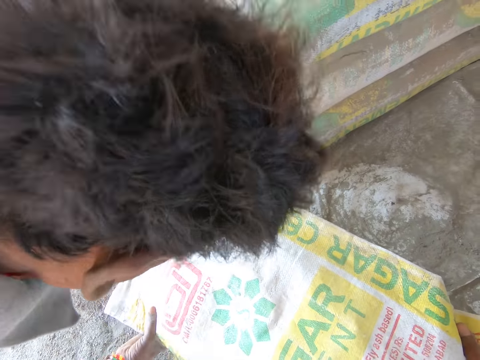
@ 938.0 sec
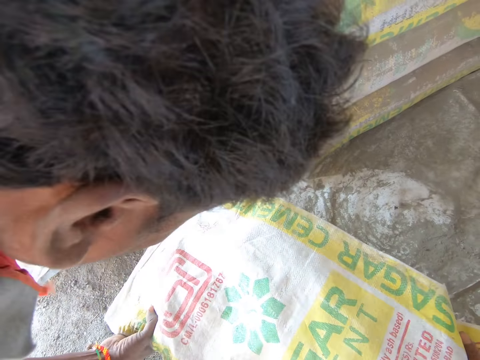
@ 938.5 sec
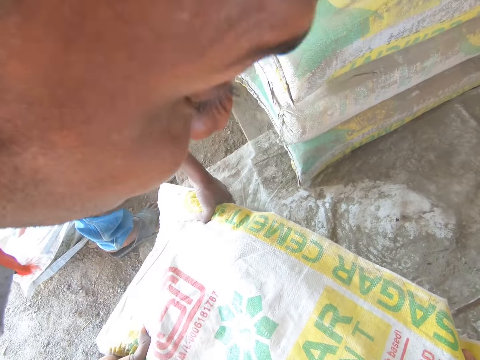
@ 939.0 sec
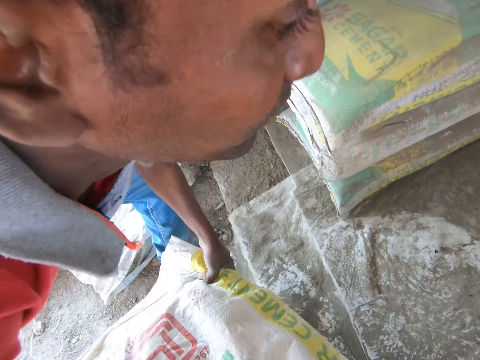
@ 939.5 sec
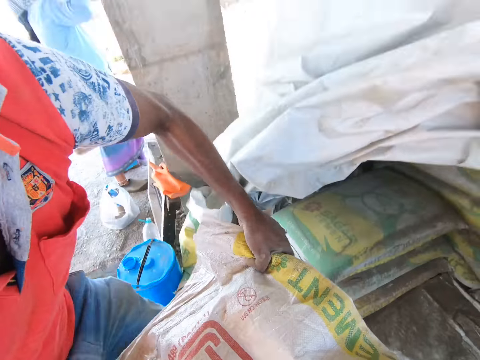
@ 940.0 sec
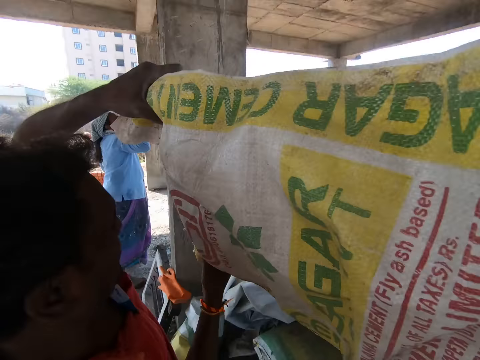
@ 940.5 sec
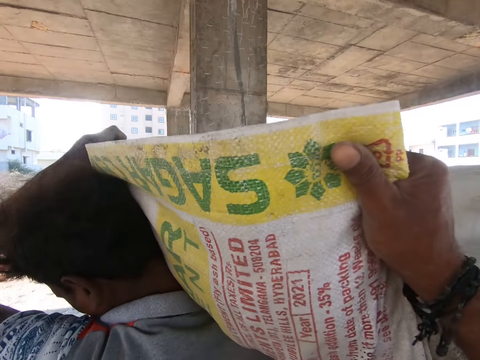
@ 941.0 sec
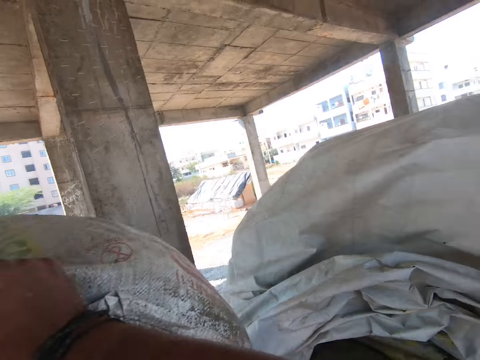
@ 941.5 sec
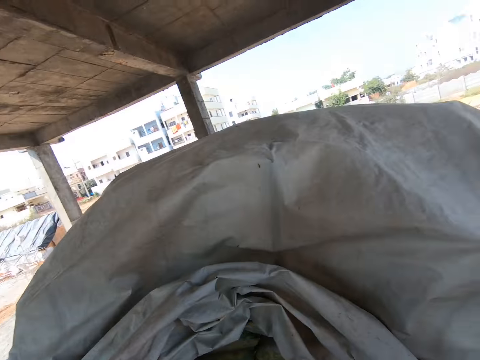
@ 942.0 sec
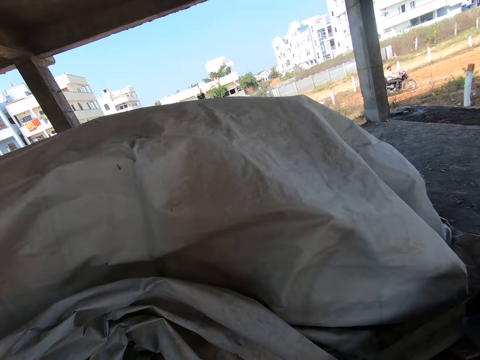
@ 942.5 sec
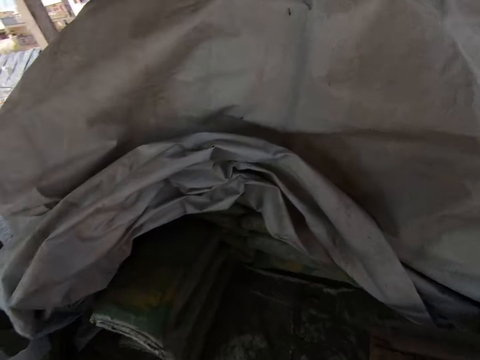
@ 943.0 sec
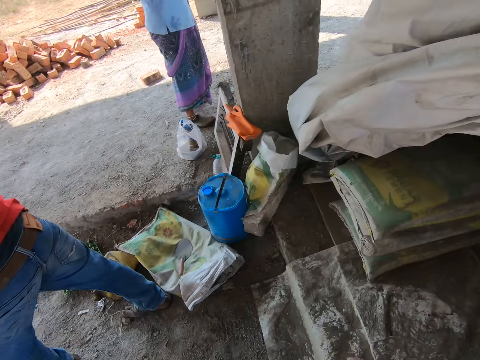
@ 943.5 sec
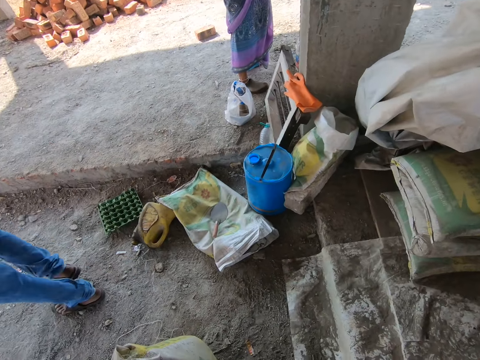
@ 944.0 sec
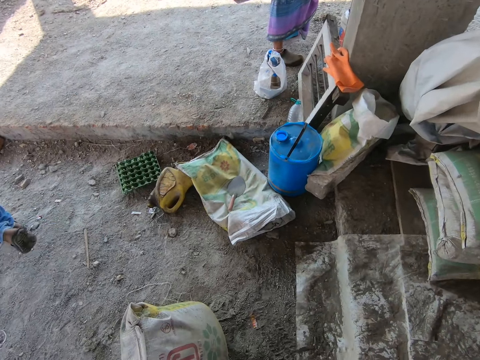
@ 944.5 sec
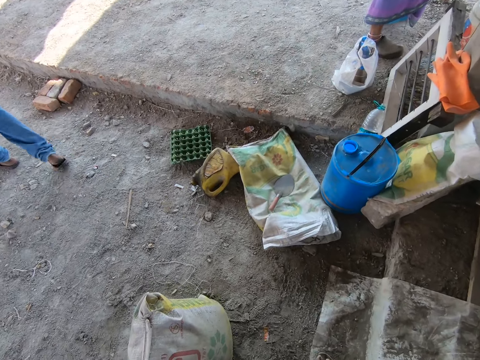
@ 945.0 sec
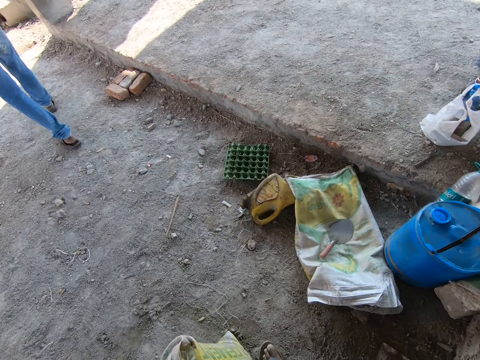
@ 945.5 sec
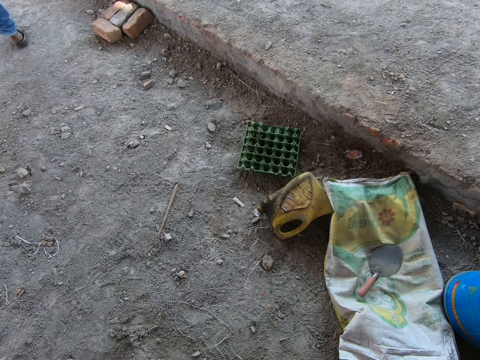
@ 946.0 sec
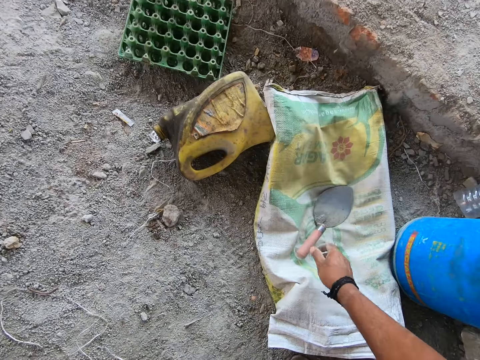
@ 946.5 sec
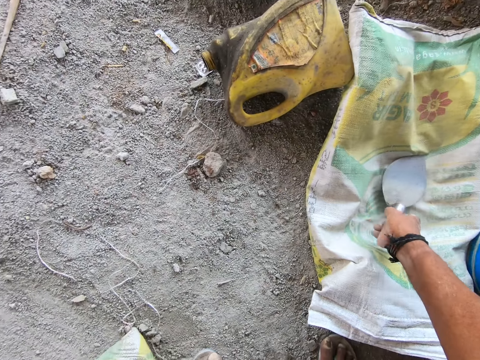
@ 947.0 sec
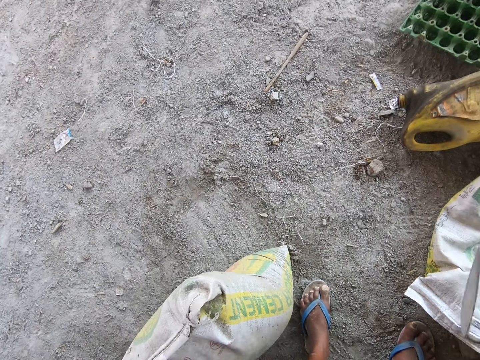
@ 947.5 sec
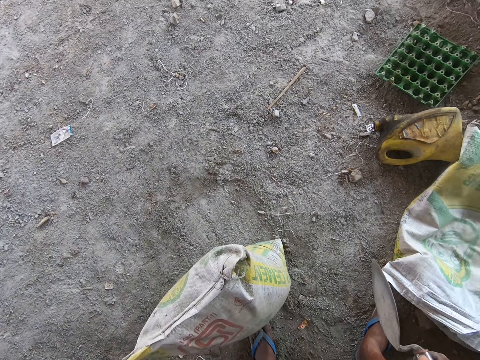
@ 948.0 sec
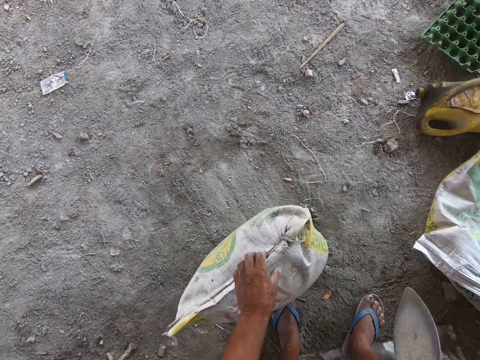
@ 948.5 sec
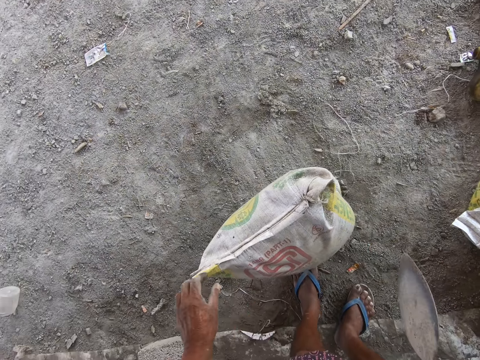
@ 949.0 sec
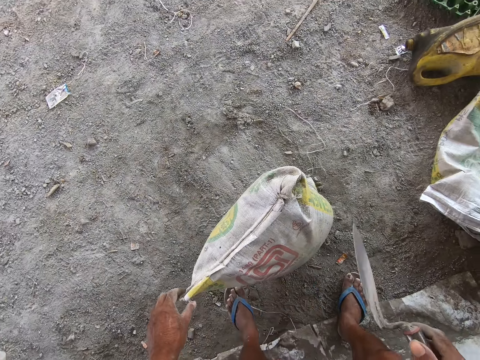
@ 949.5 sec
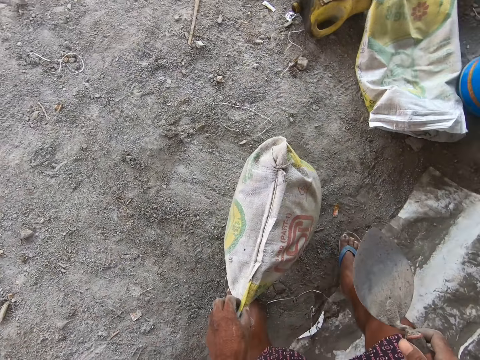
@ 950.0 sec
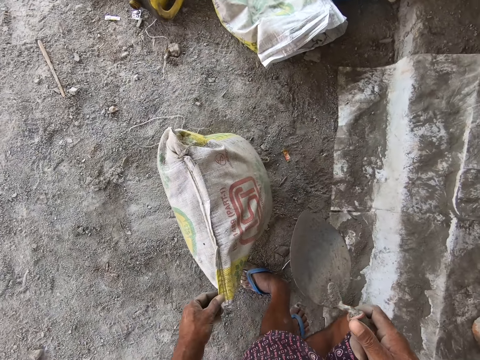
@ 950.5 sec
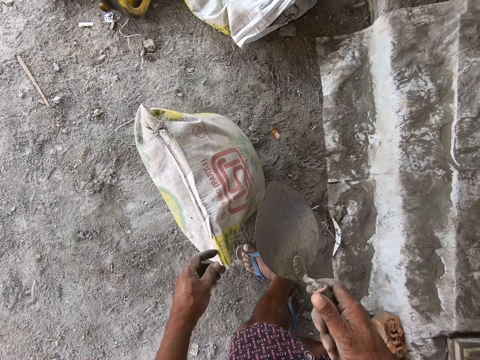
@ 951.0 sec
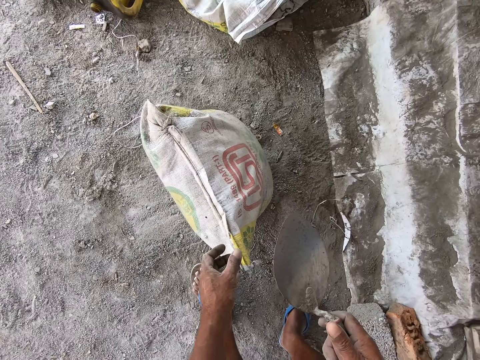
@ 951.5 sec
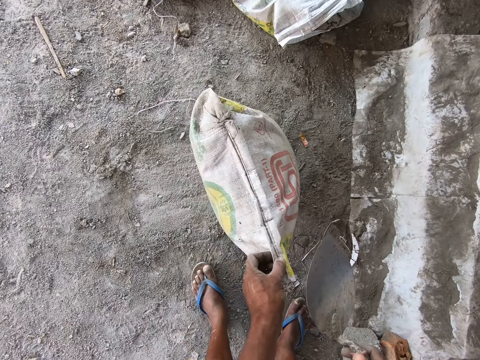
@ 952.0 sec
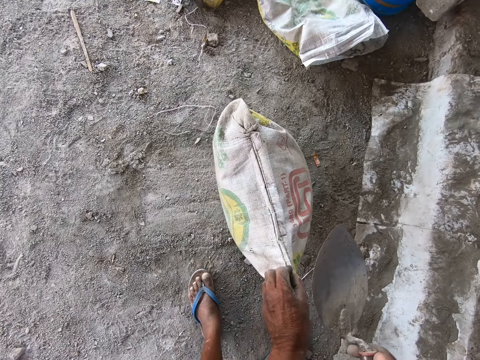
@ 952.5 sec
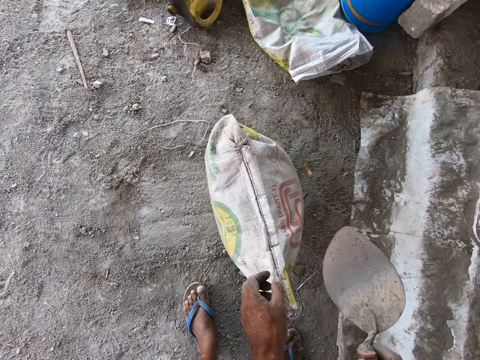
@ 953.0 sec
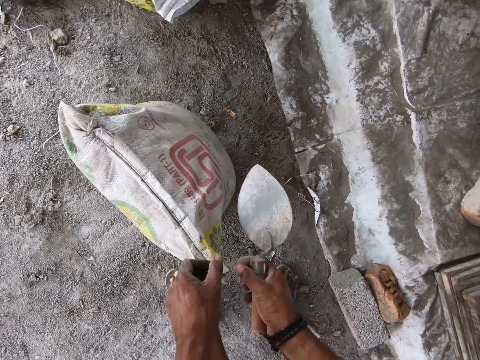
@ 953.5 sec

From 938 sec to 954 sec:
The camera wearer puts the sack on the man's shoulder. The man carries the bag of cement. The camera wearer looks around. They walk away. They pick up a trowel. They touch a bag of cement.

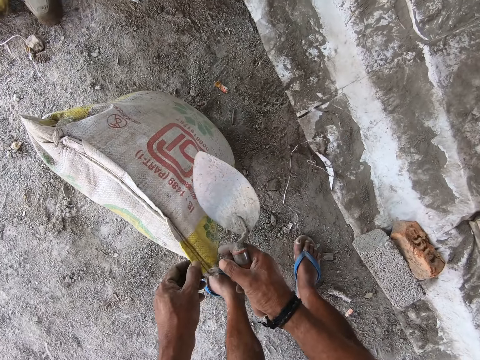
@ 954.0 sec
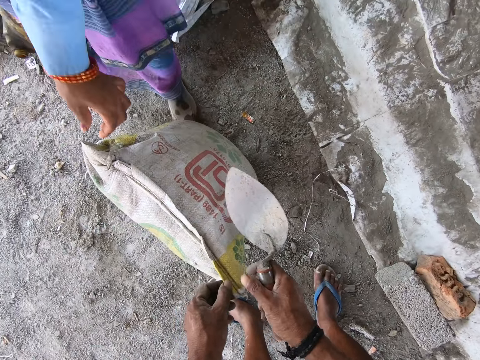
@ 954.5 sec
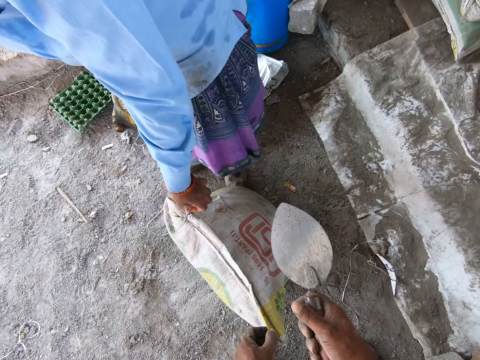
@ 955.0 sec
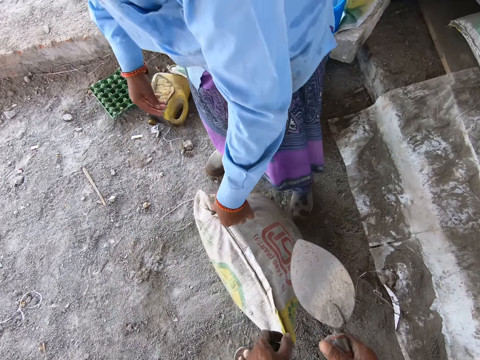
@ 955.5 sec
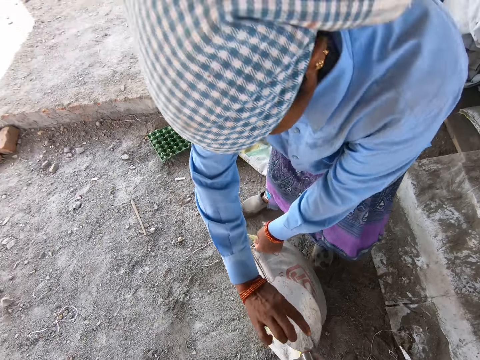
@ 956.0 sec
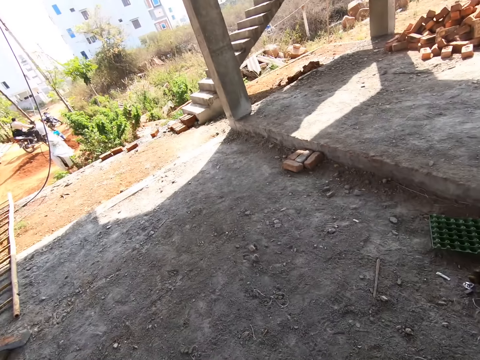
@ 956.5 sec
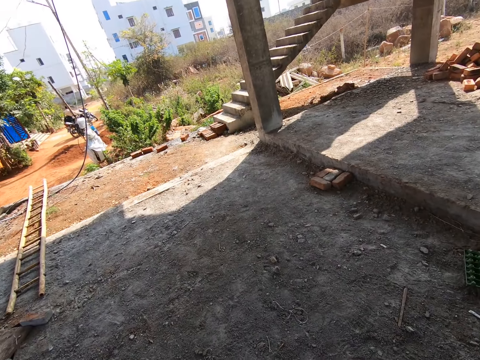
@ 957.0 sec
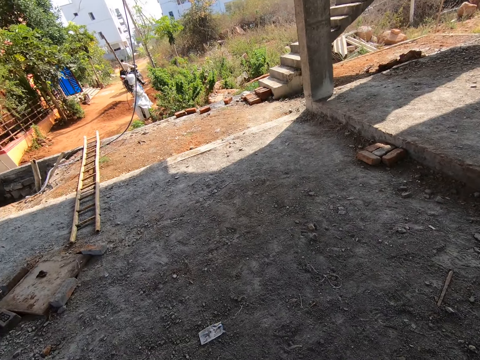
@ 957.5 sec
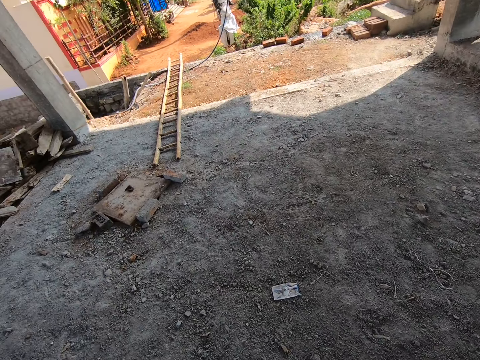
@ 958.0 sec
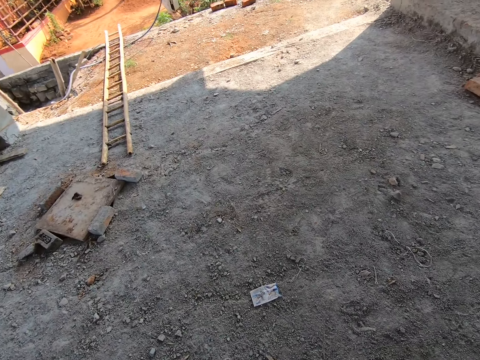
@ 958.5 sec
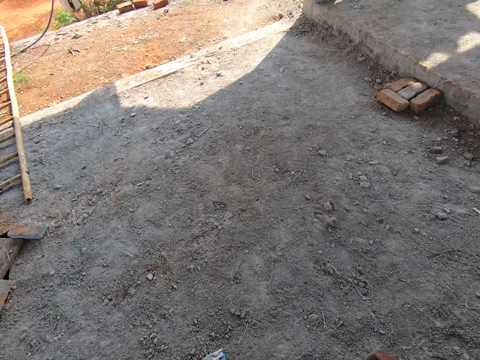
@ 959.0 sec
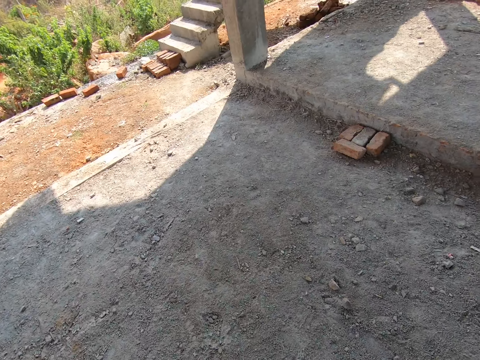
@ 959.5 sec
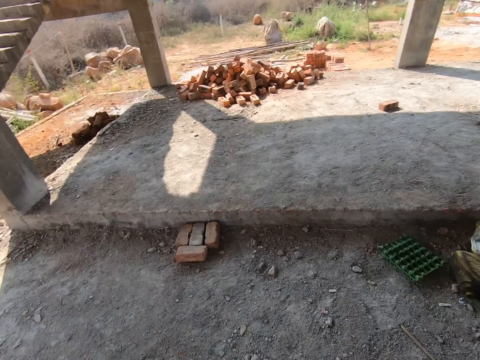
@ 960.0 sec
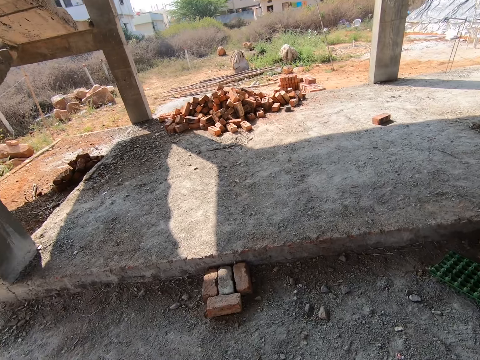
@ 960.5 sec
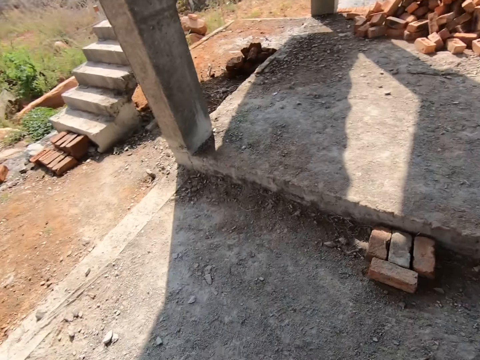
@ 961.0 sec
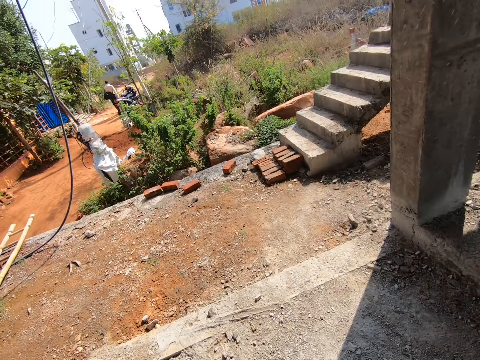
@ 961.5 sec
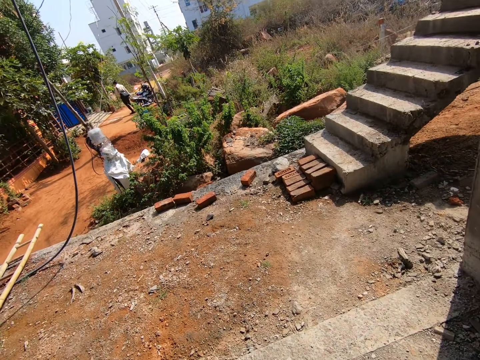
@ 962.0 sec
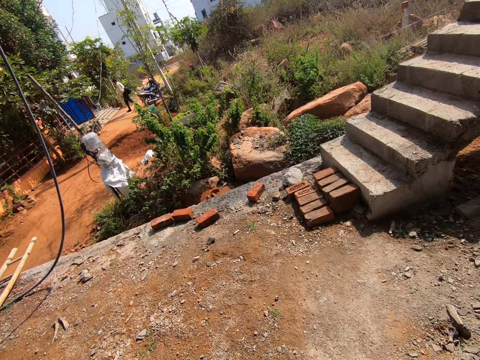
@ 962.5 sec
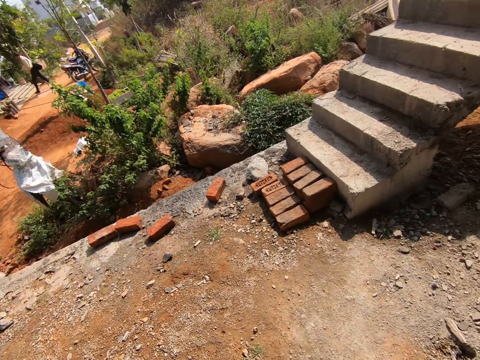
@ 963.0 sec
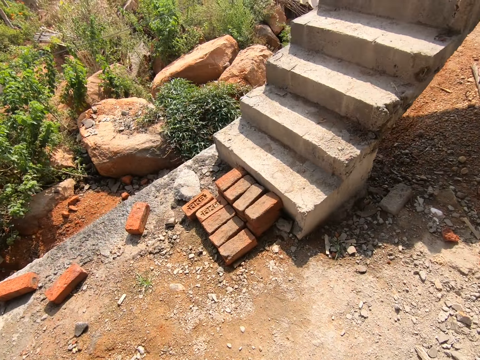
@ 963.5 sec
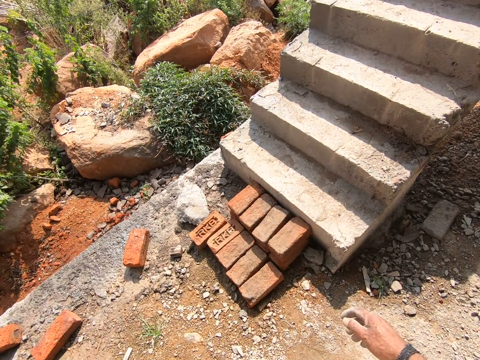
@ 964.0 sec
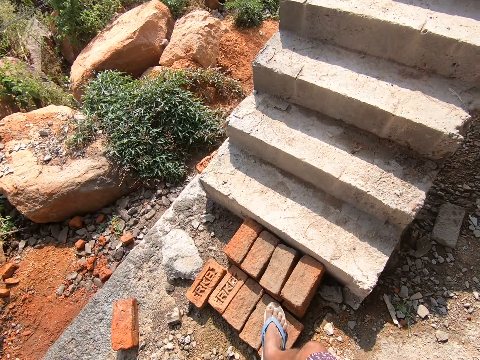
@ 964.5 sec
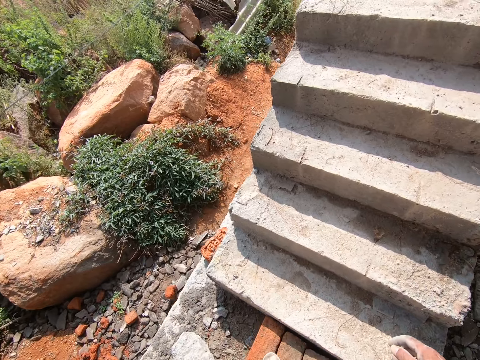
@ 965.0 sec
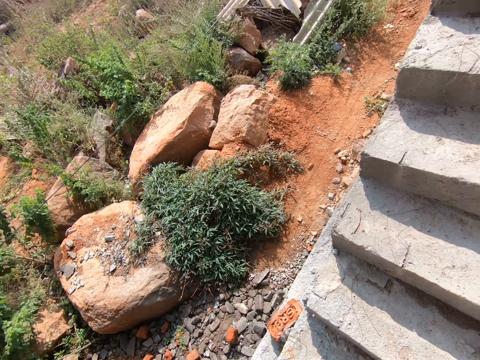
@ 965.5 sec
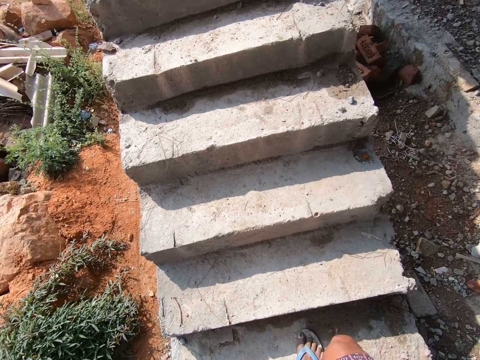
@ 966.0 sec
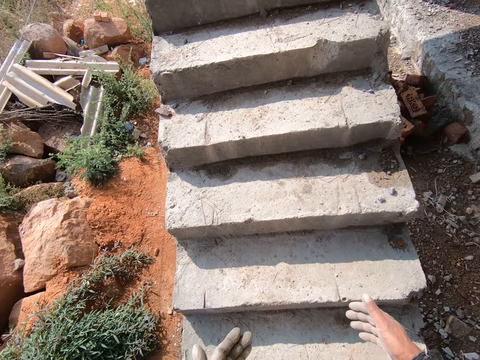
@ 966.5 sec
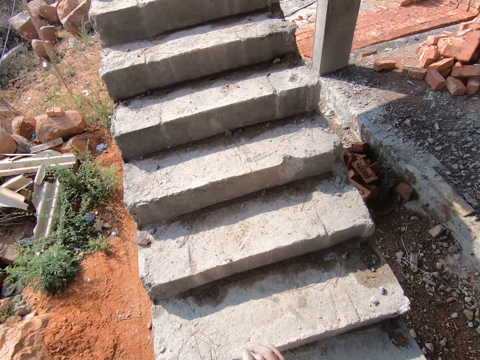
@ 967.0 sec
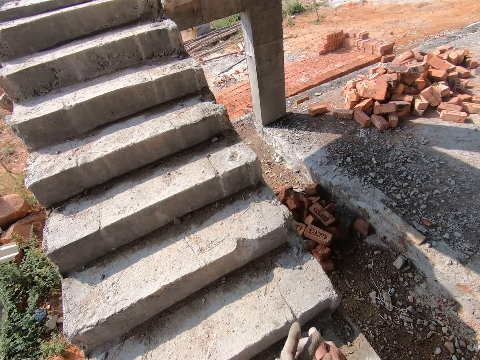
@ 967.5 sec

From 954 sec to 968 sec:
A woman touches the bag of cement and picks up the trowel from the camera wearer. The camera wearer looks around. They walk around. They walk away. They climb the building's stairs.
